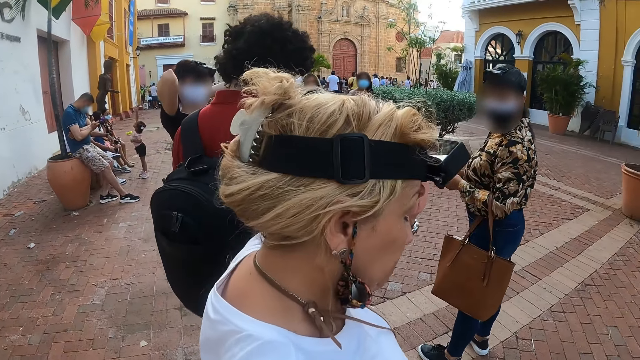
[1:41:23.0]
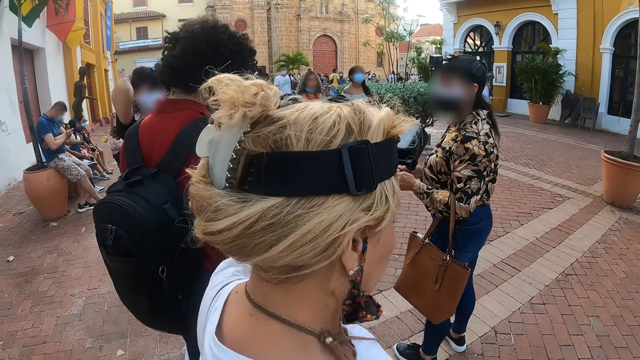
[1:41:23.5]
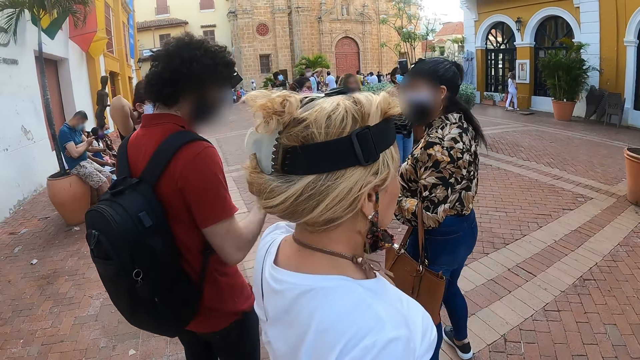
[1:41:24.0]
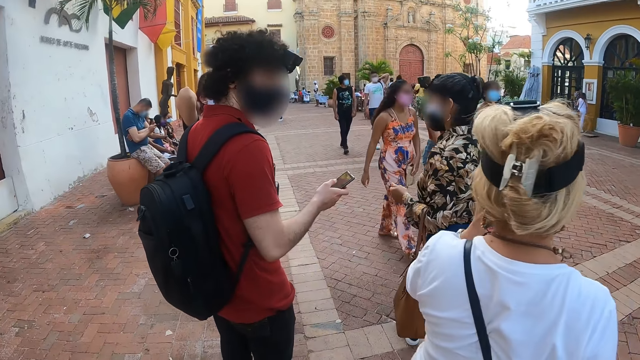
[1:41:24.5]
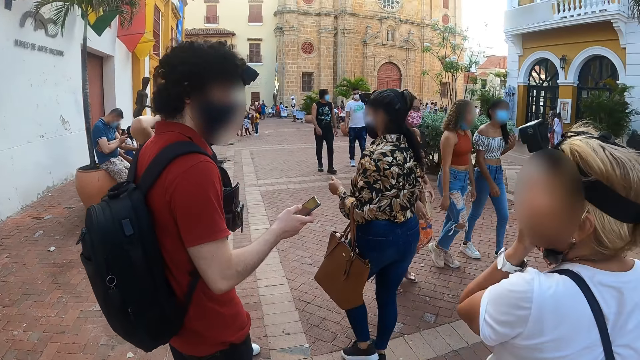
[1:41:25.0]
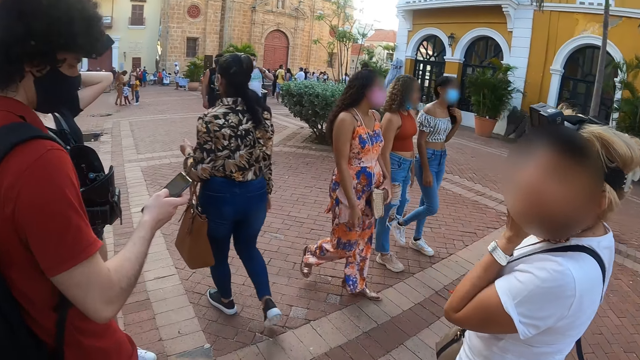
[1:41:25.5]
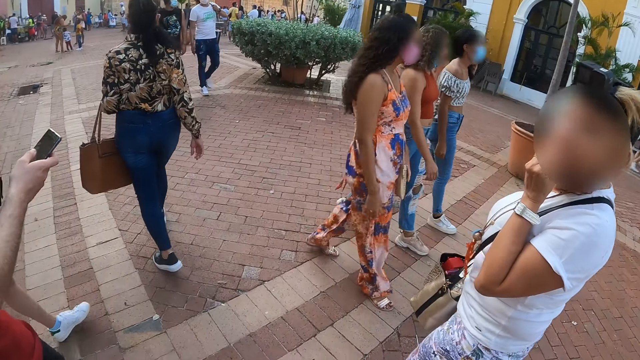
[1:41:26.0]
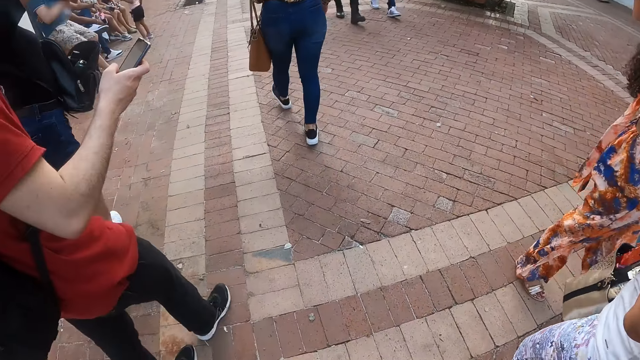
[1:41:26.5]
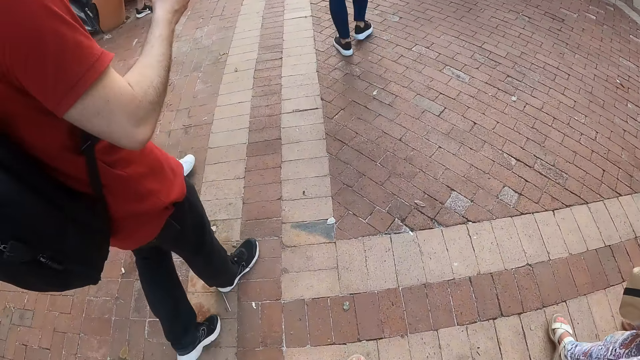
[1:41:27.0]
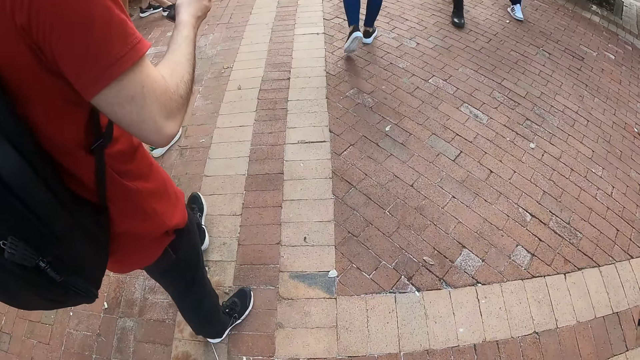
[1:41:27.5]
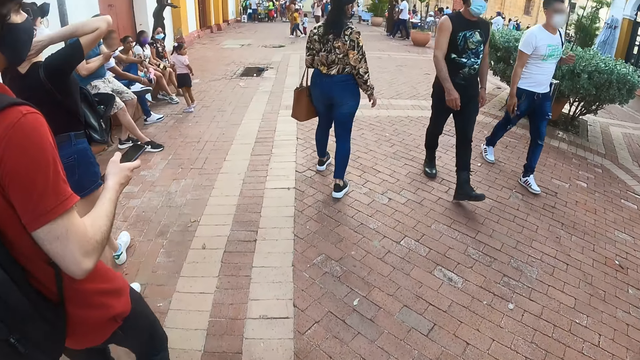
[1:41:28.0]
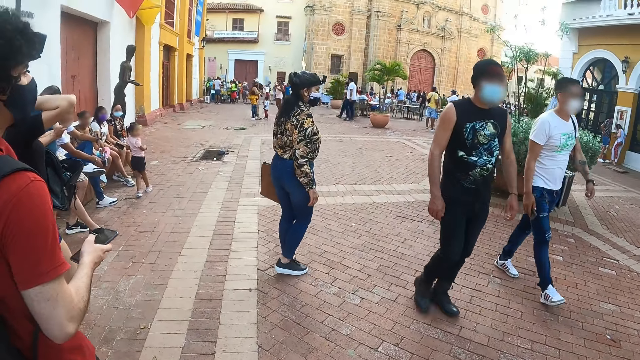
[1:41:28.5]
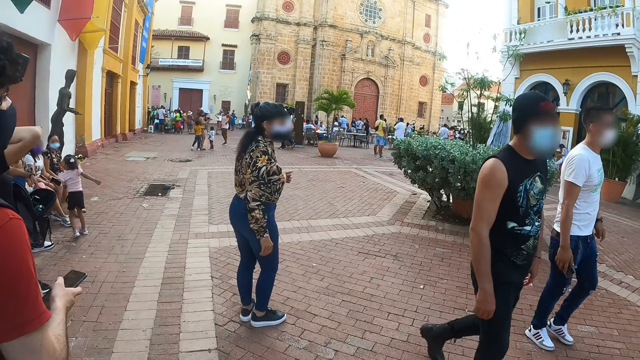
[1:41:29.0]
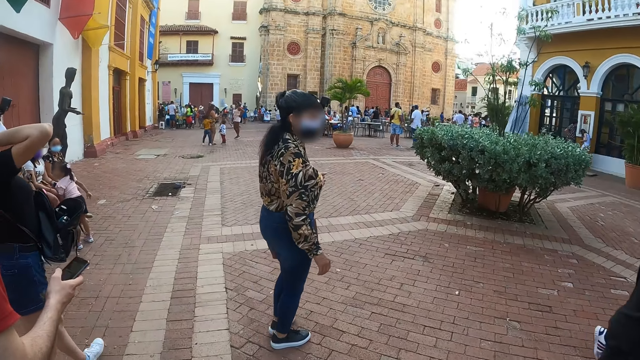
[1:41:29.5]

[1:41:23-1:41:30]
A woman adjusts the camera. The camera wearer walks on the pedestrian road.

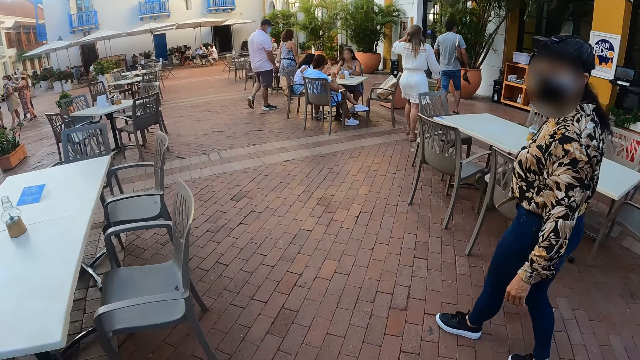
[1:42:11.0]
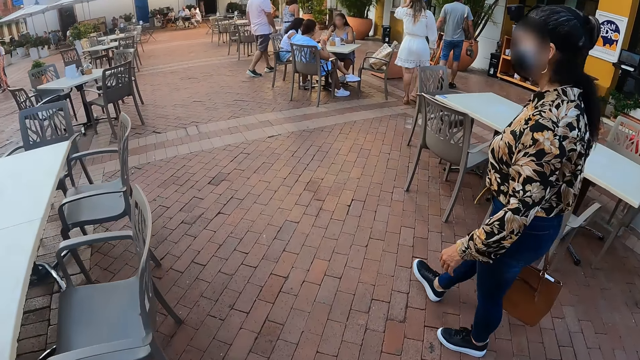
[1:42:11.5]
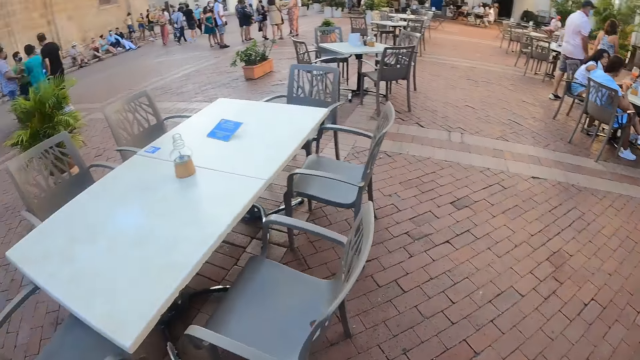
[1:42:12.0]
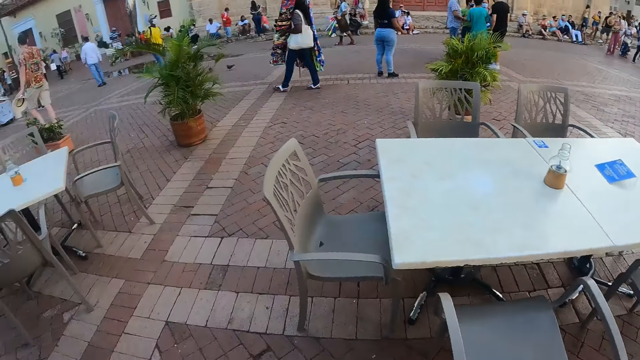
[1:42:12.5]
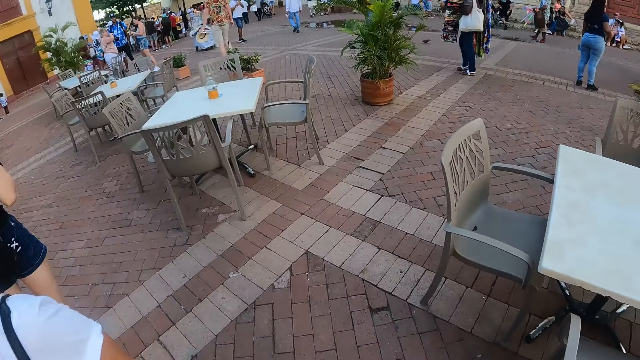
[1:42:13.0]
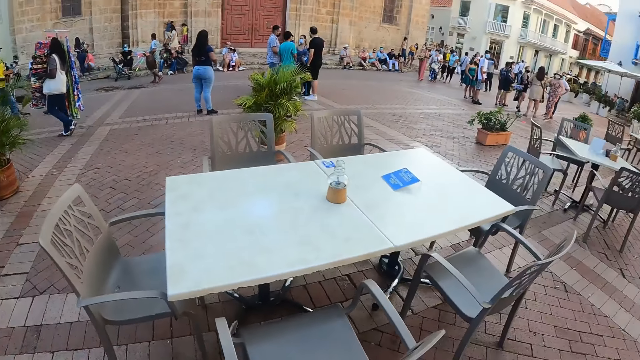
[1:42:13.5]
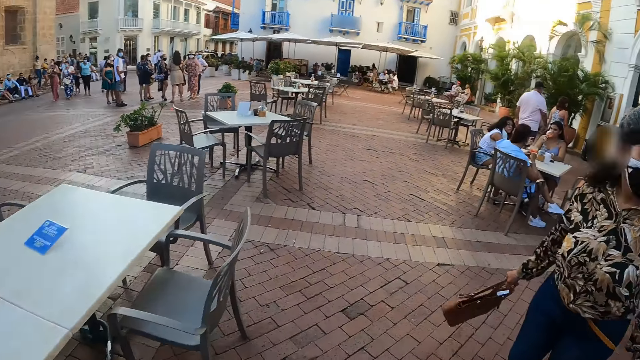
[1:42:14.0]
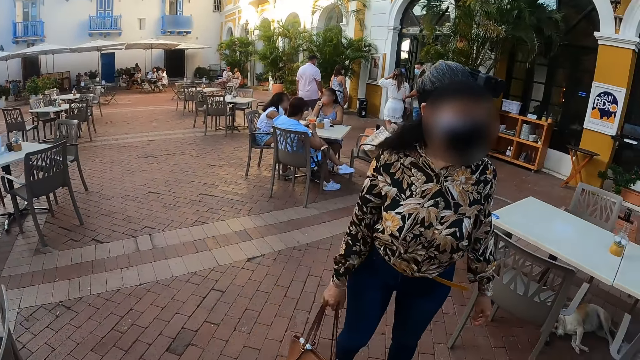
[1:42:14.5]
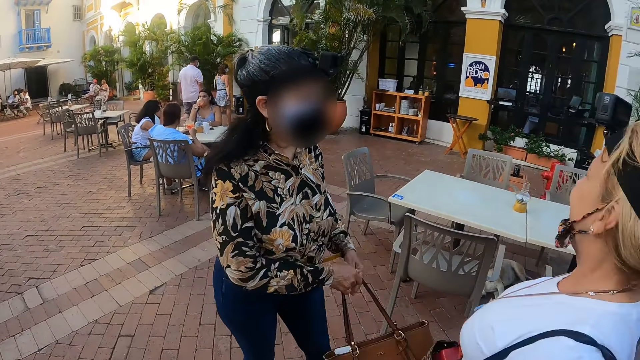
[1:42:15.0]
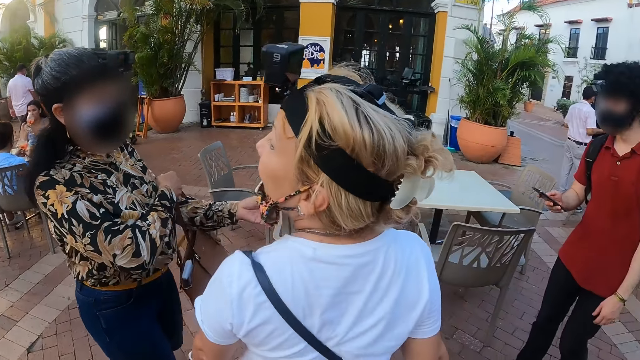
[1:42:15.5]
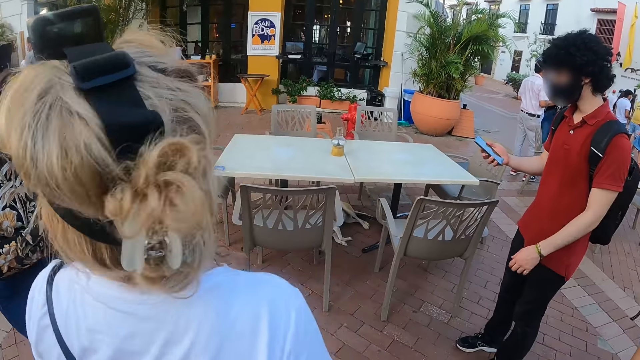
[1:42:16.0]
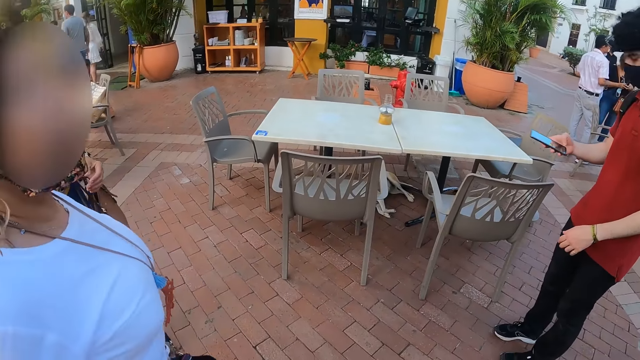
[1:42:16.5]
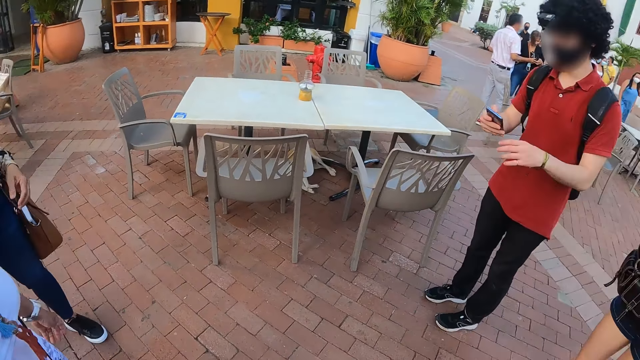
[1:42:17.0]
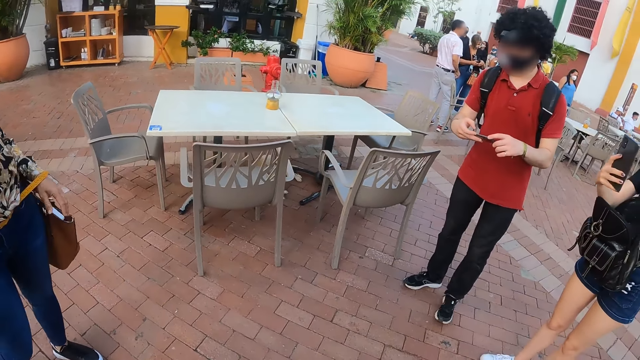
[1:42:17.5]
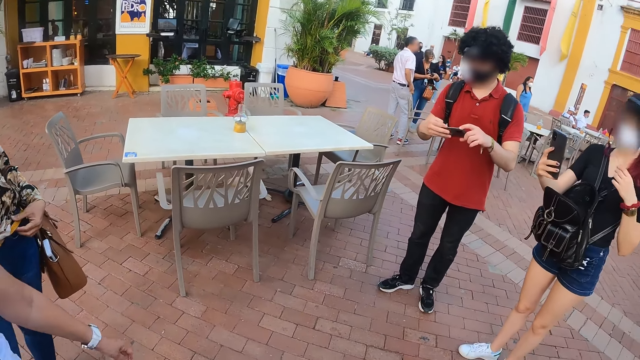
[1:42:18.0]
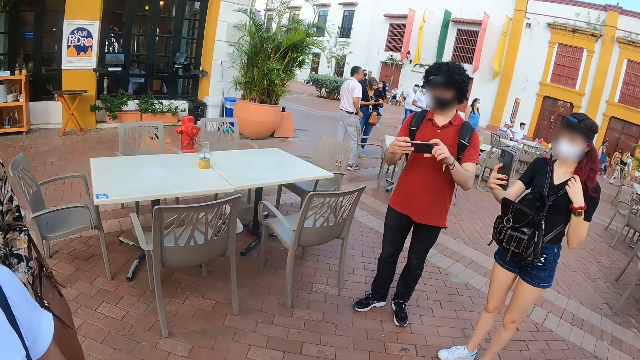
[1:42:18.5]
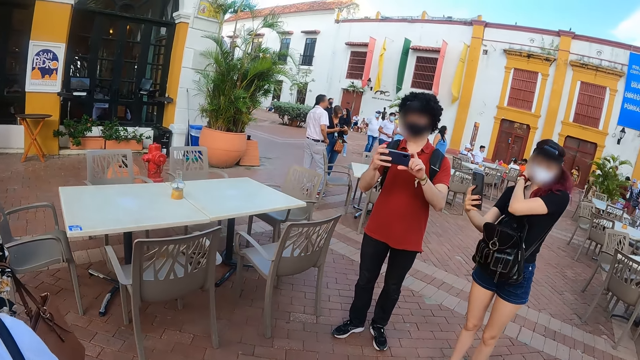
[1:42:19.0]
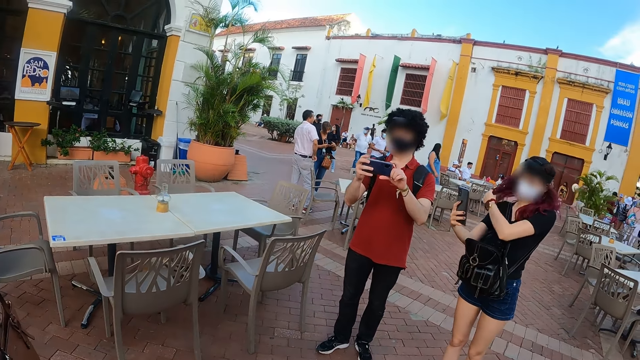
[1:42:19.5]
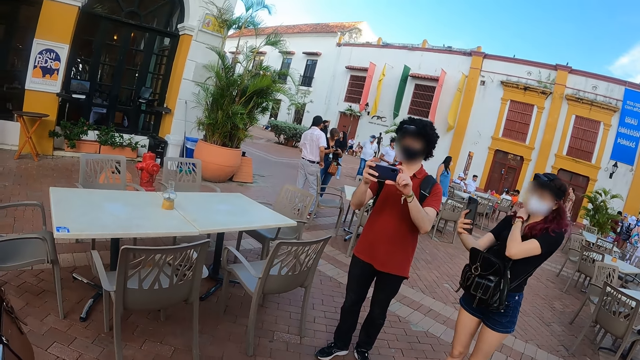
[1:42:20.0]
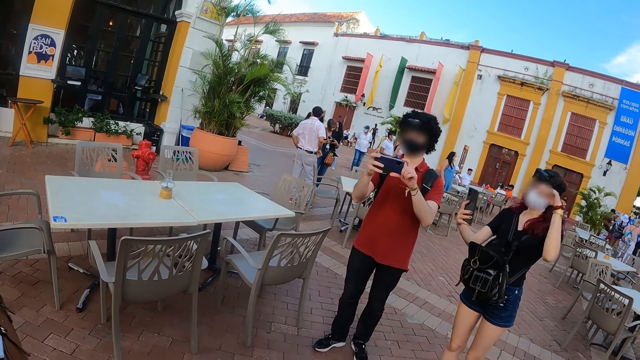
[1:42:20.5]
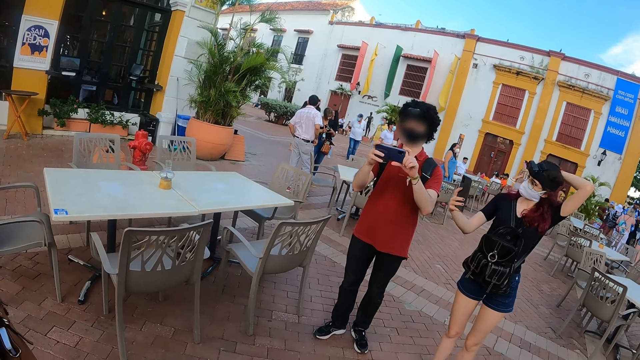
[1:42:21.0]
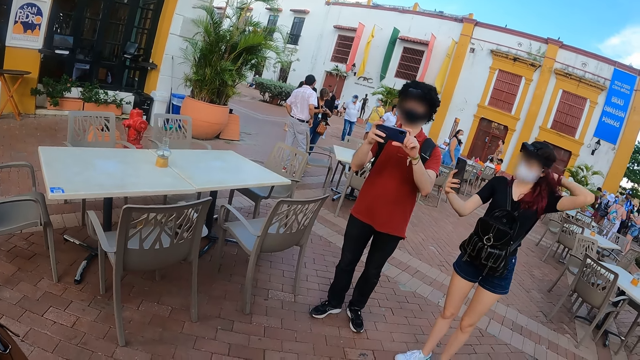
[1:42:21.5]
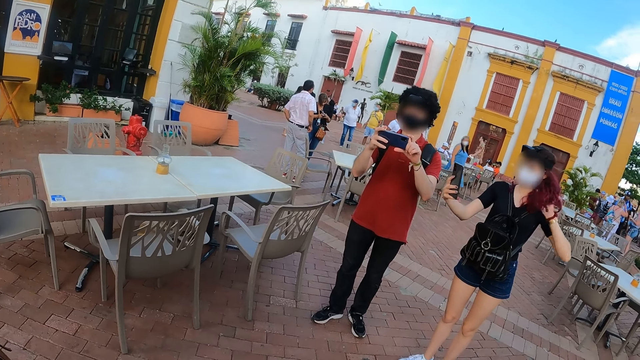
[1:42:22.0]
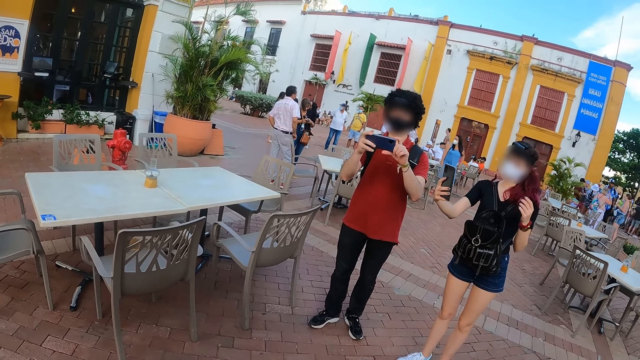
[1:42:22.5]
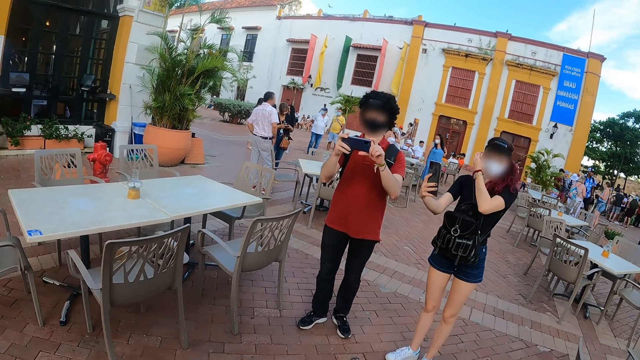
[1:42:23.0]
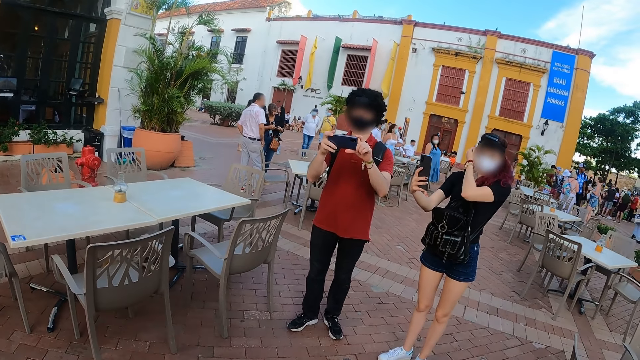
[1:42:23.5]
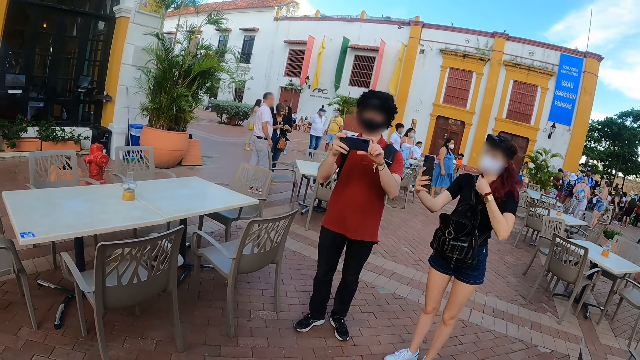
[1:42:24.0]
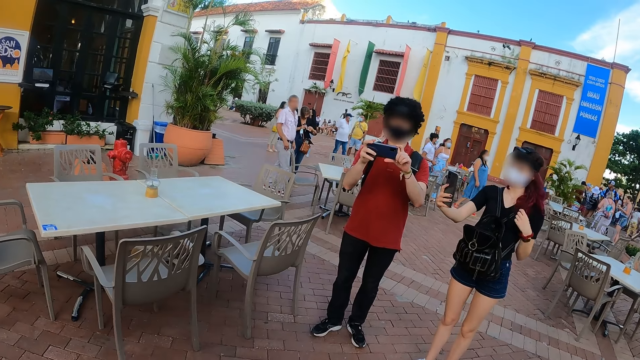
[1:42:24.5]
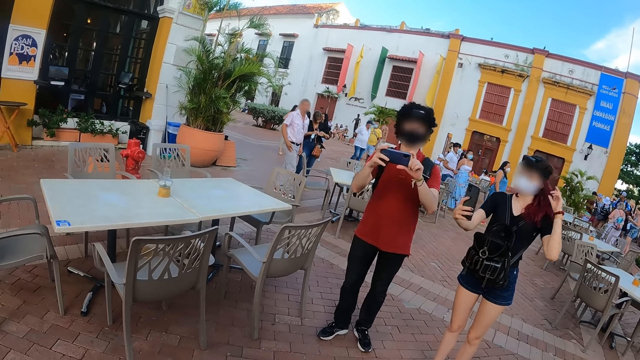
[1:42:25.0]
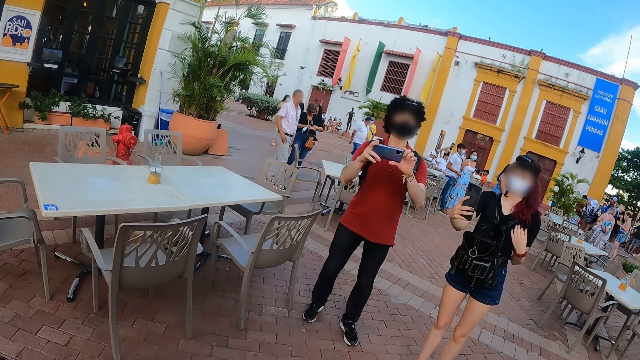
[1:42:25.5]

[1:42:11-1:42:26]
The camera wearer looks around.
